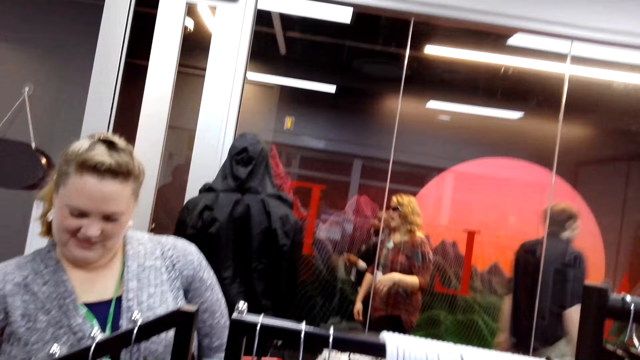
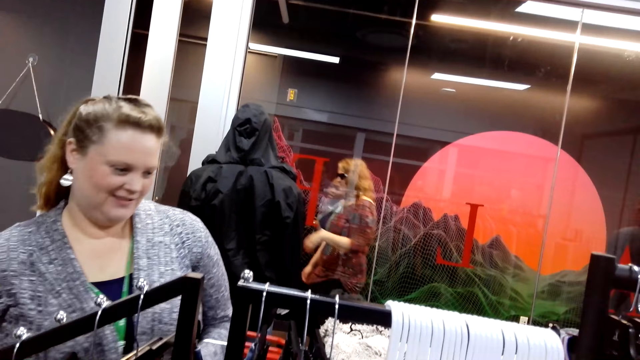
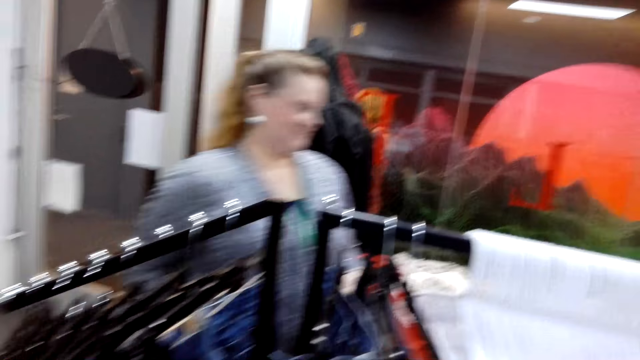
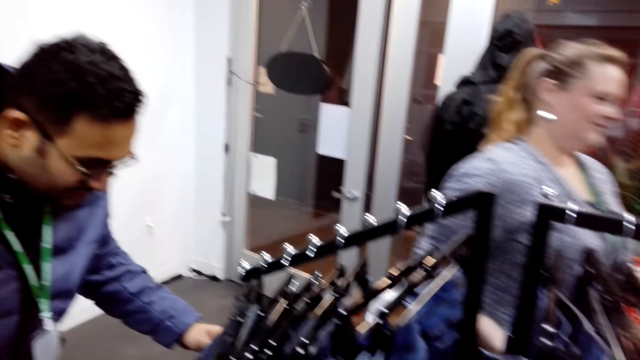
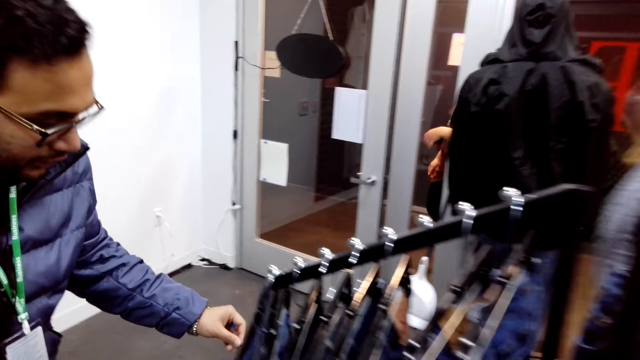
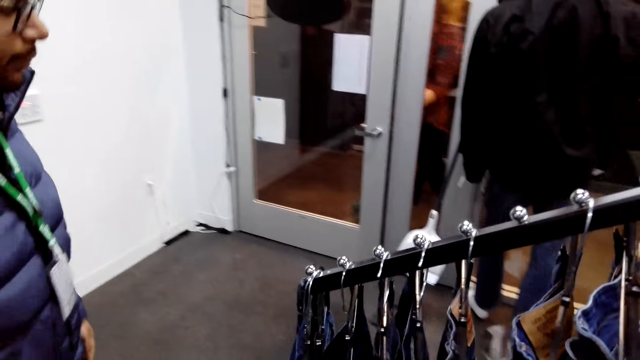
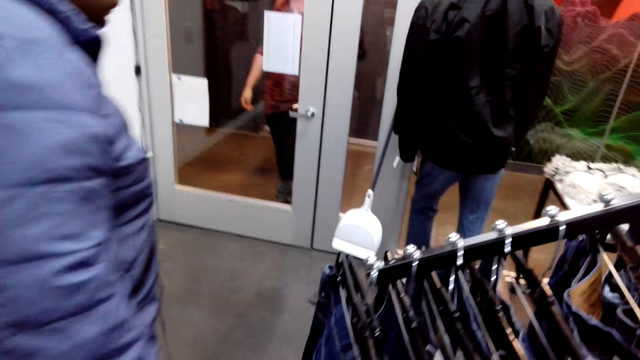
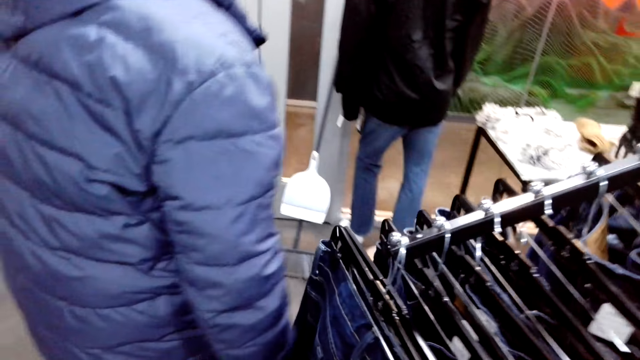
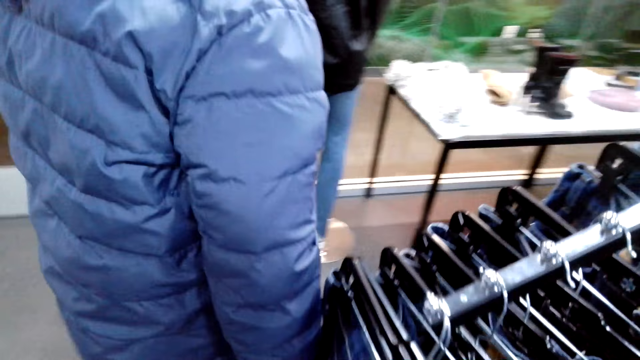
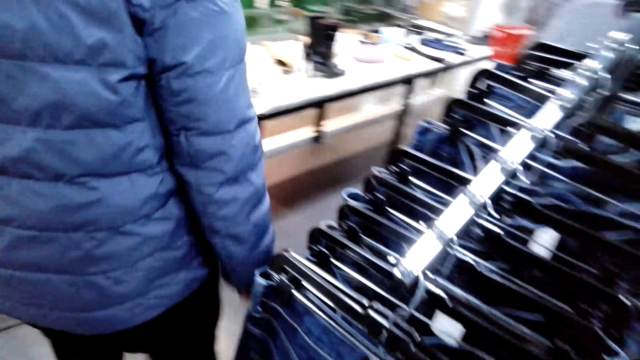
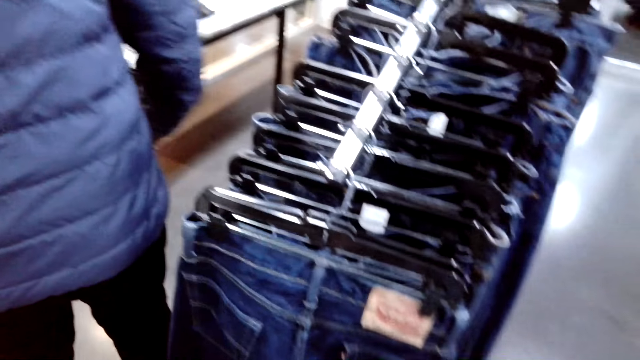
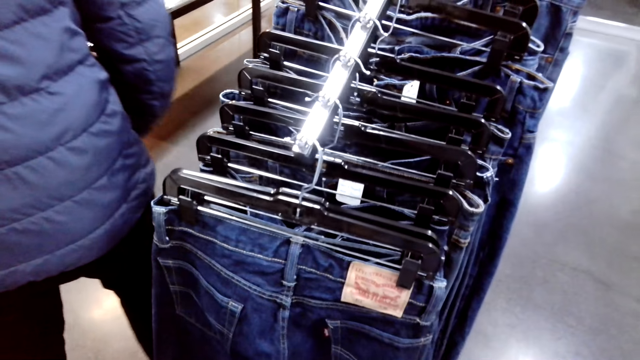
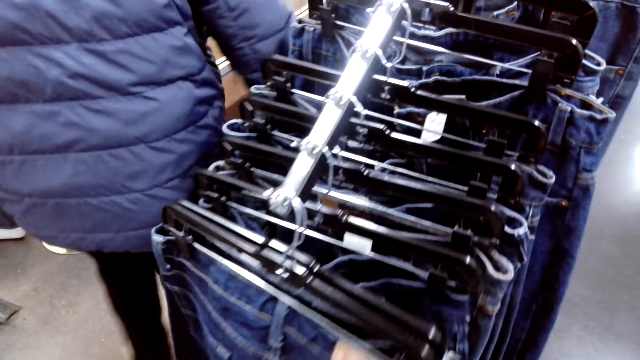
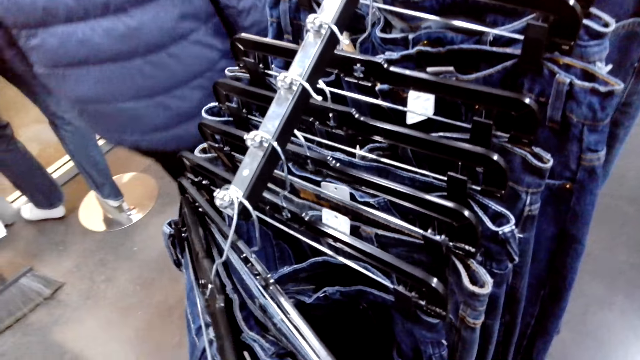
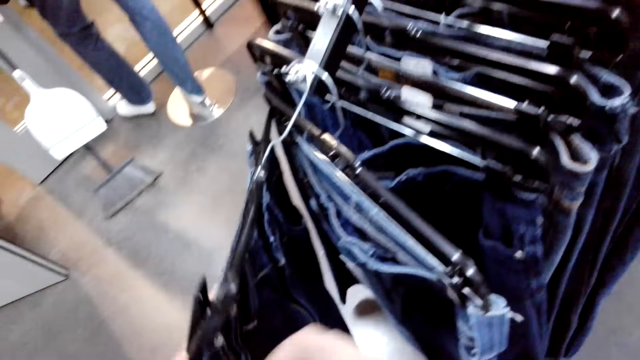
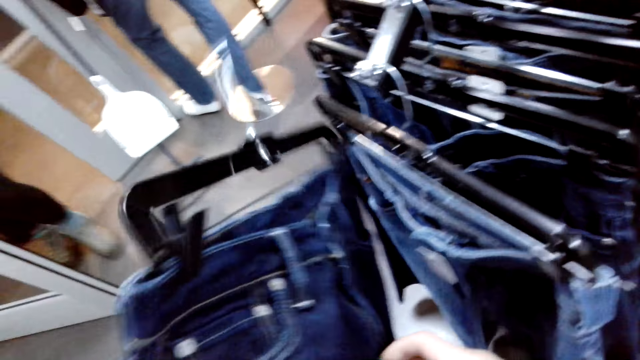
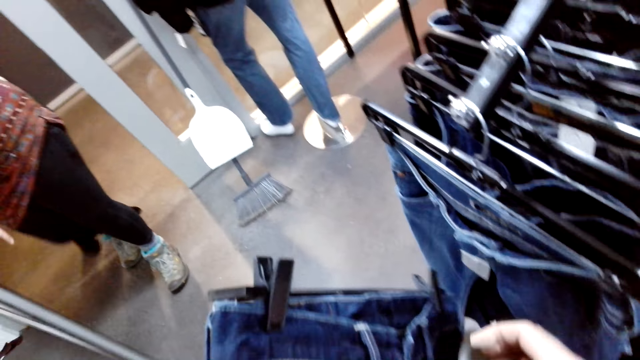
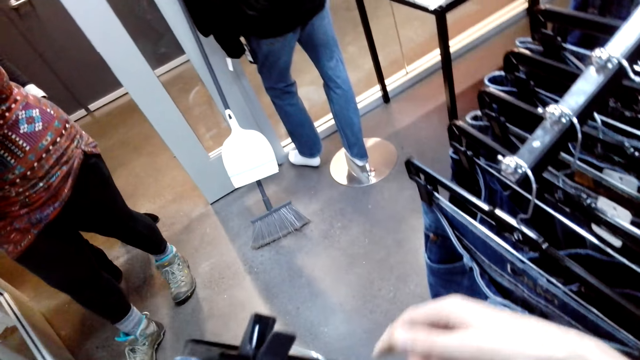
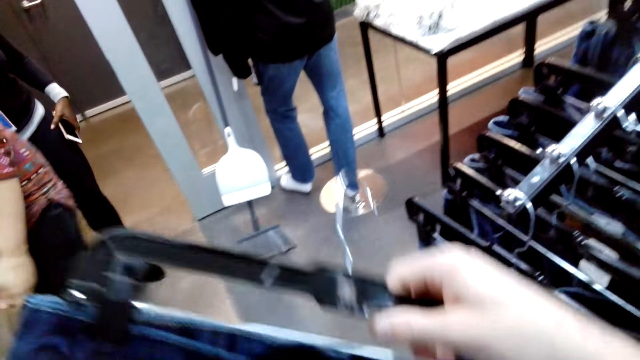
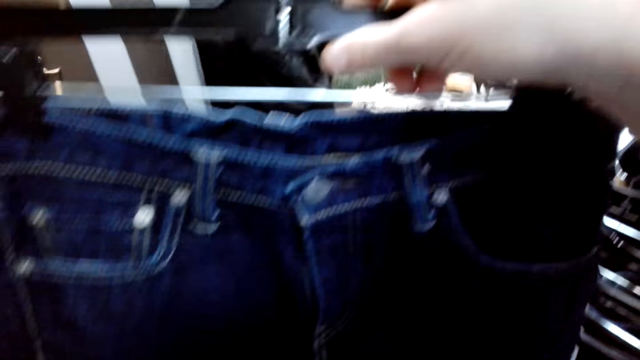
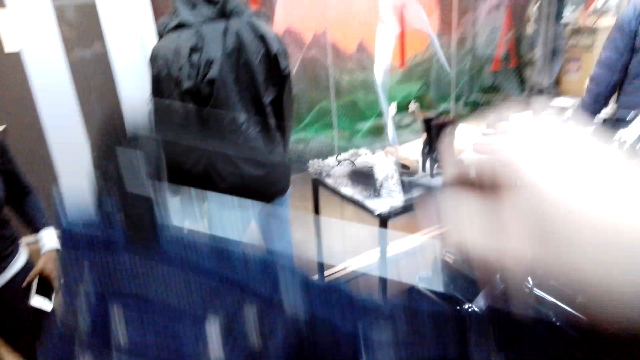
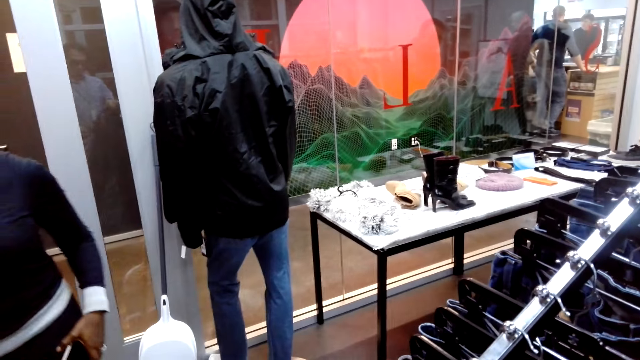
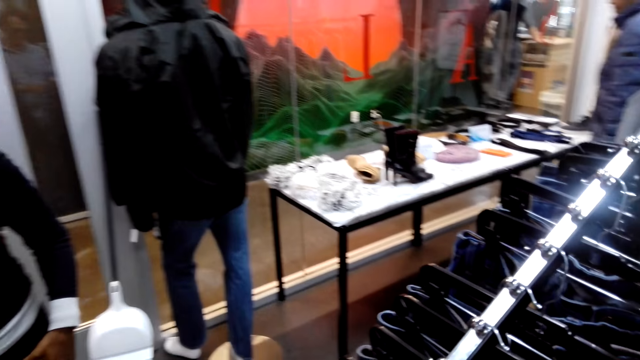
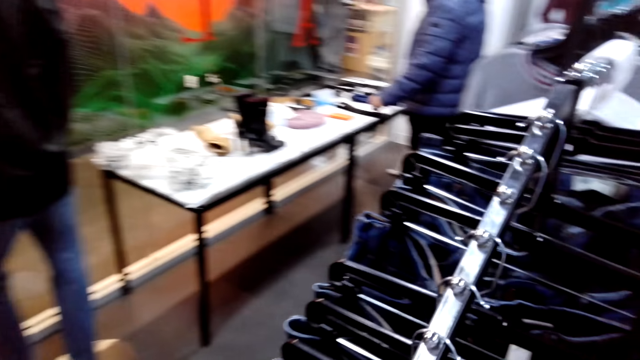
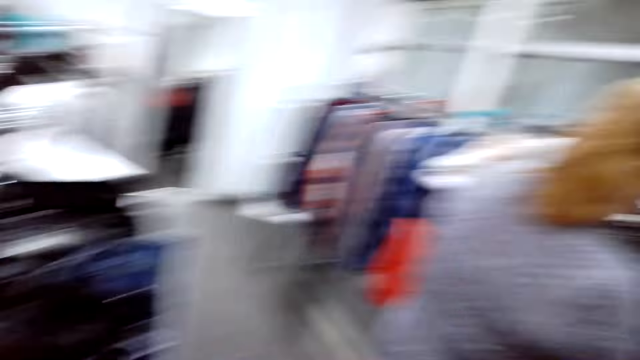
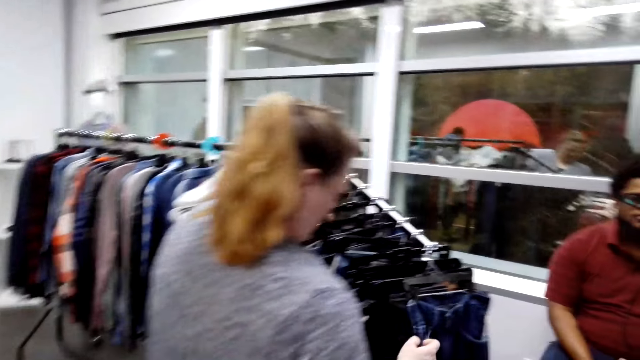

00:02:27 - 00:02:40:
A woman walks around. A man looks at the trousers. The man walks. The camera wearer walks. They touch the trousers. They take the jeans and lift up the jeans.

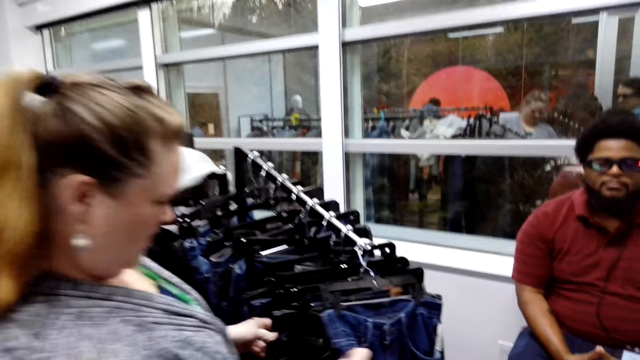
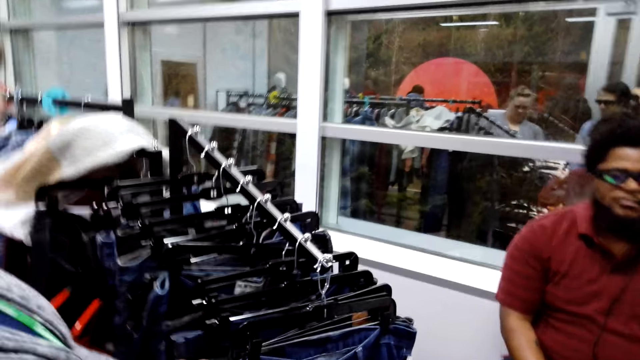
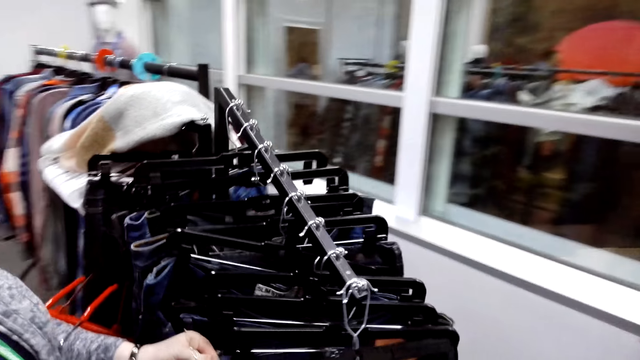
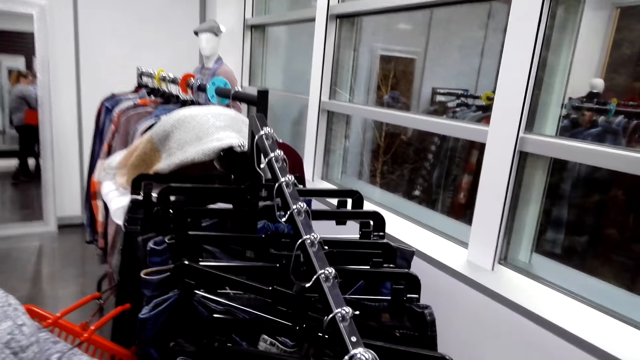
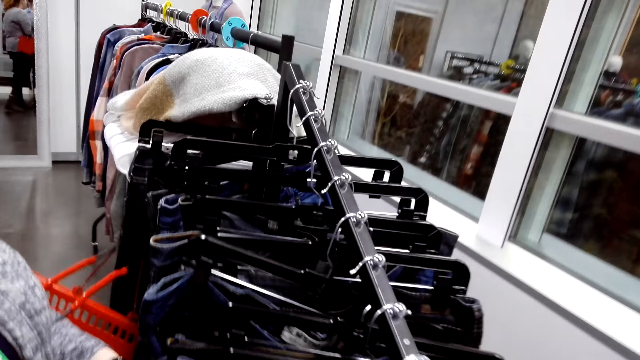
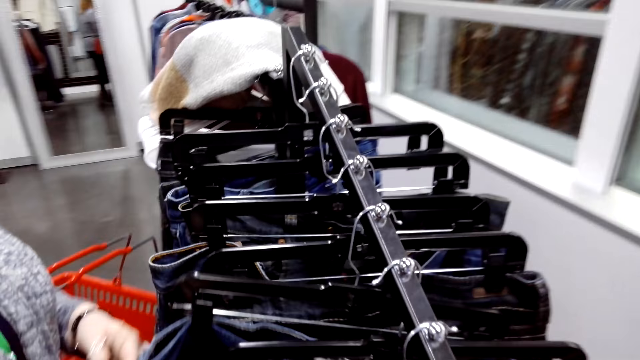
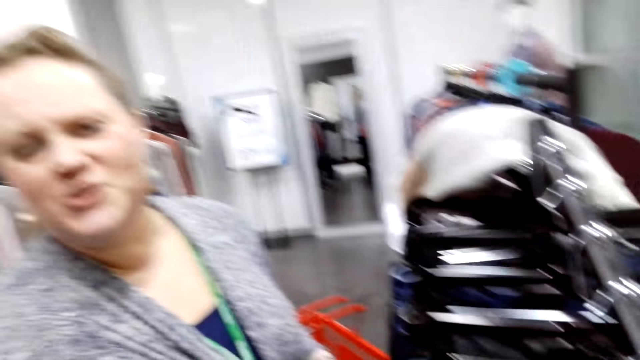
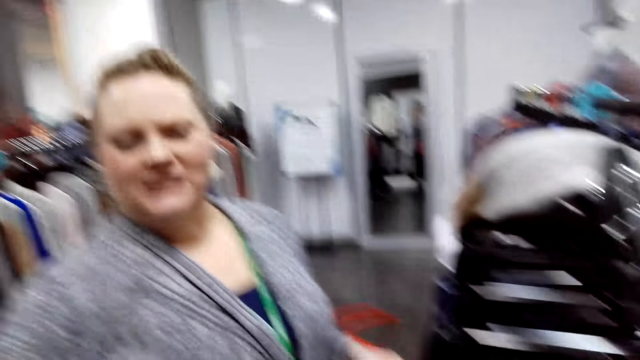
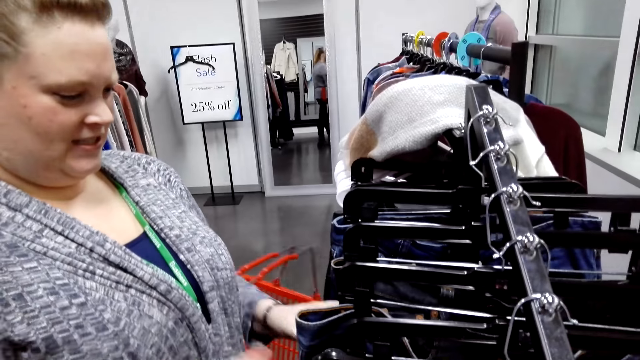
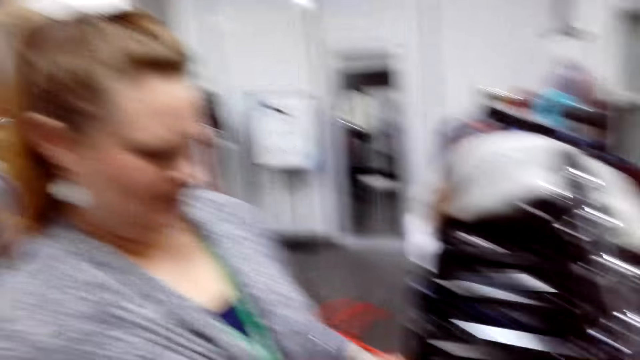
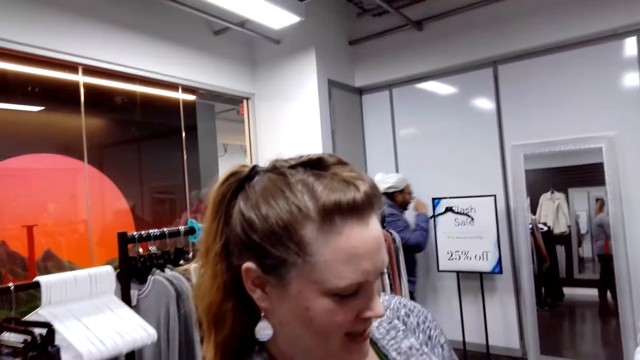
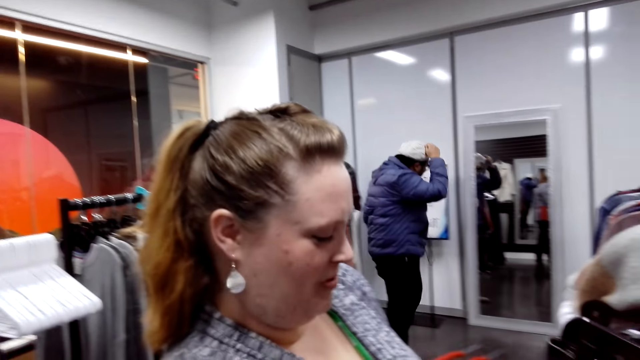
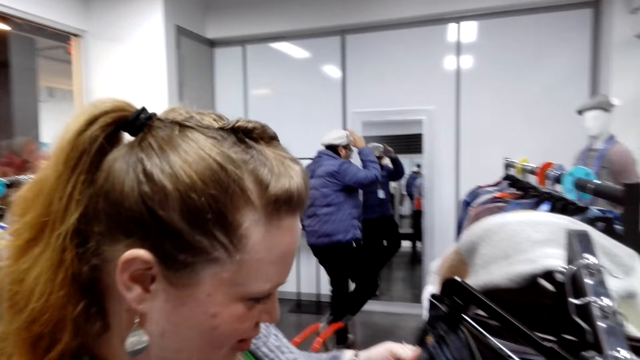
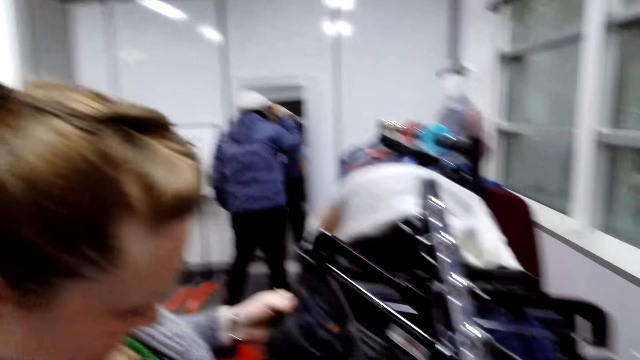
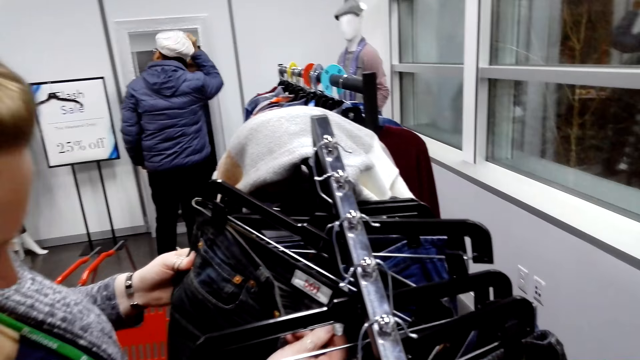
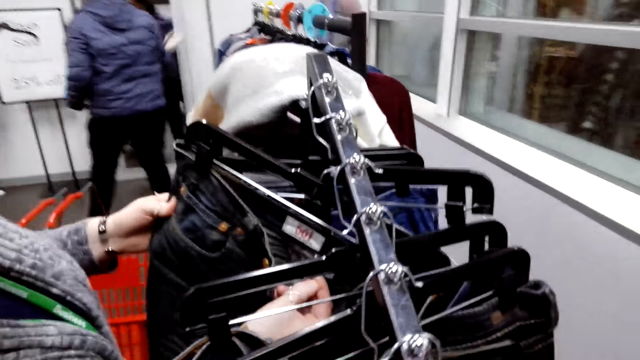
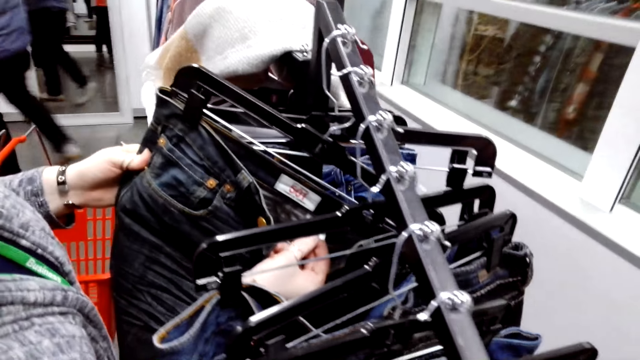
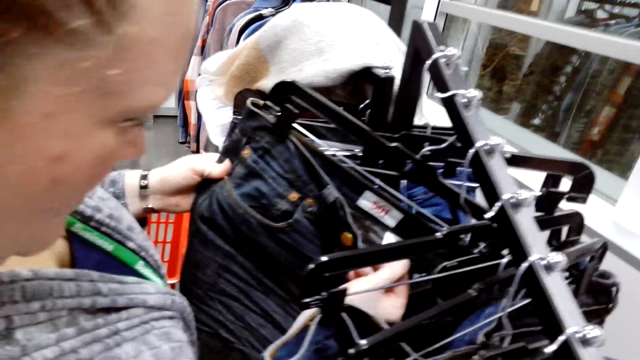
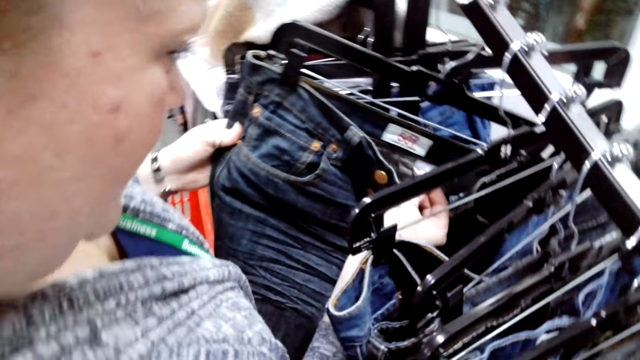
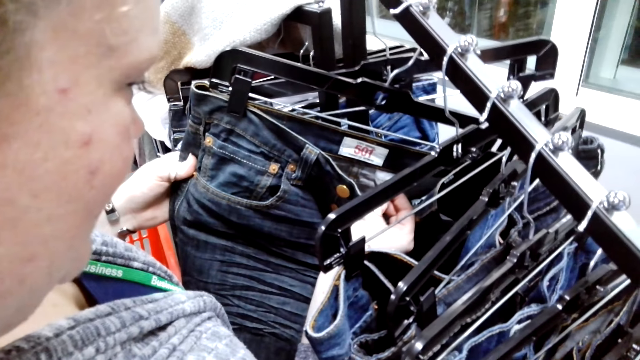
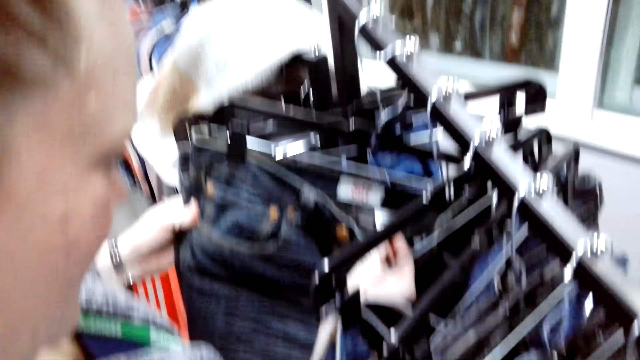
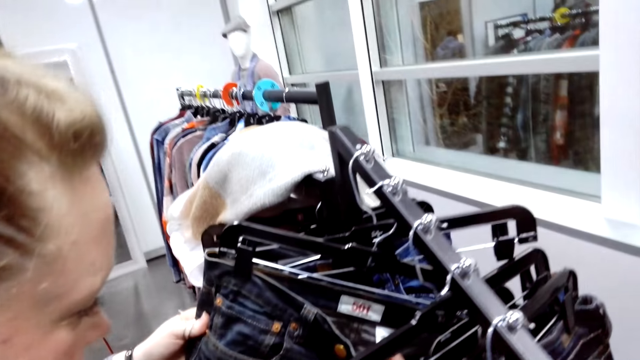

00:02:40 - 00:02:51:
The camera wearer talks. A woman holds trousers. She looks at the jeans and talks. The camera wearer talks. The woman talks. The camera wearer dialogues with the woman. A man stands at the mirror. The camera wearer talks. The man removes the cap and walks around. The woman looks at the jeans and talks.
